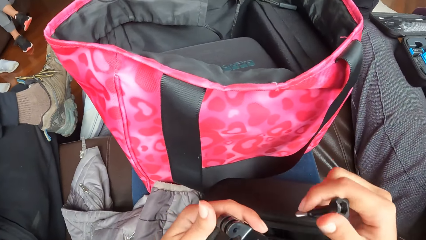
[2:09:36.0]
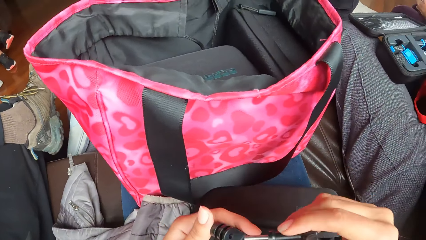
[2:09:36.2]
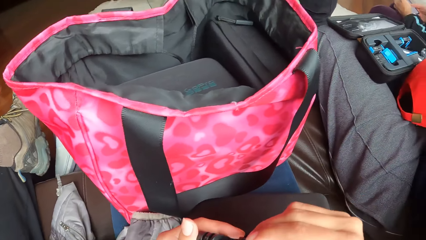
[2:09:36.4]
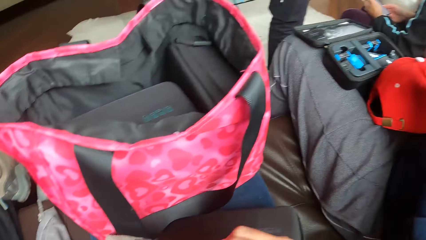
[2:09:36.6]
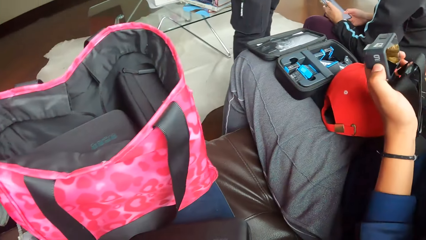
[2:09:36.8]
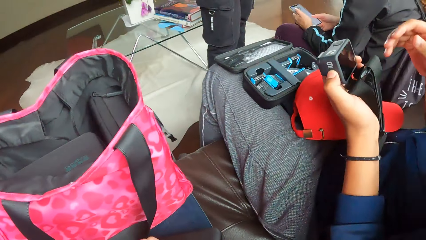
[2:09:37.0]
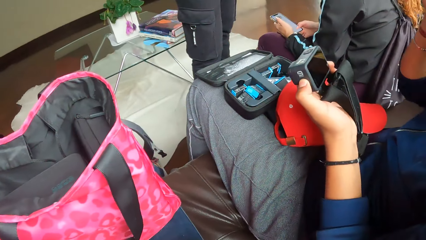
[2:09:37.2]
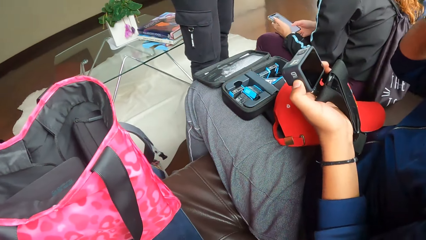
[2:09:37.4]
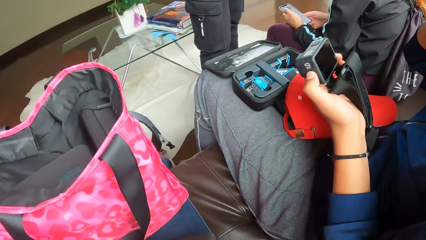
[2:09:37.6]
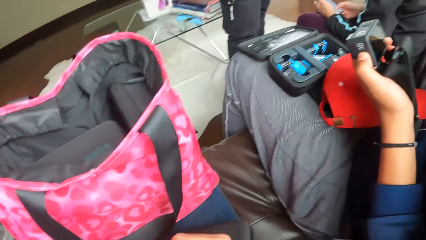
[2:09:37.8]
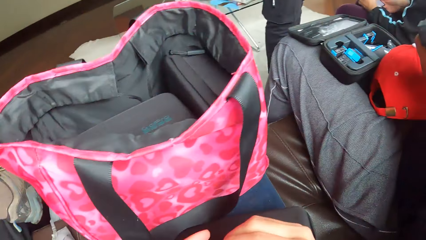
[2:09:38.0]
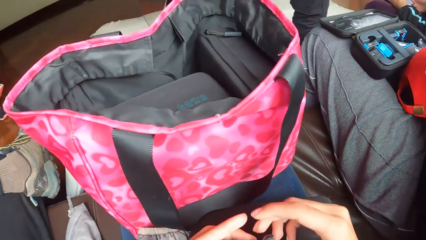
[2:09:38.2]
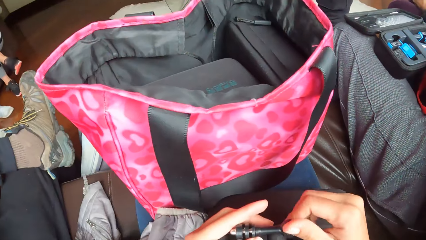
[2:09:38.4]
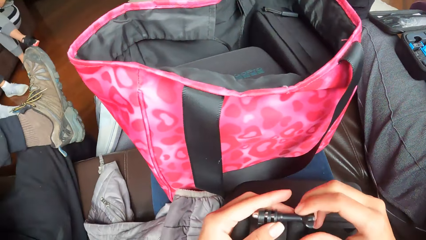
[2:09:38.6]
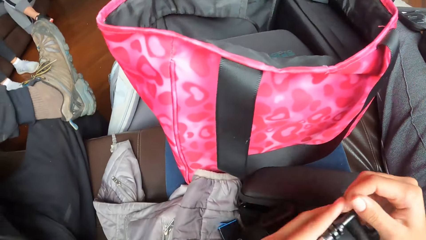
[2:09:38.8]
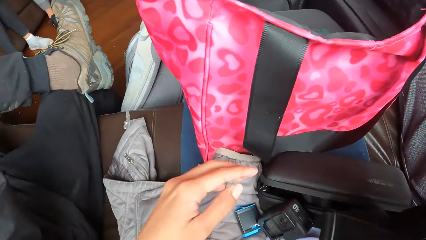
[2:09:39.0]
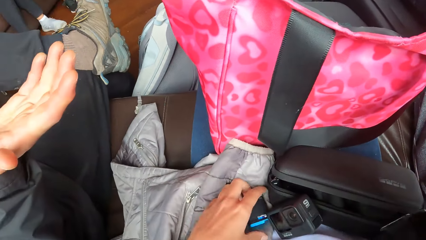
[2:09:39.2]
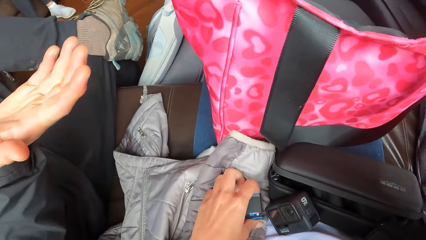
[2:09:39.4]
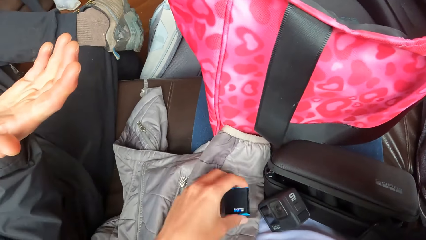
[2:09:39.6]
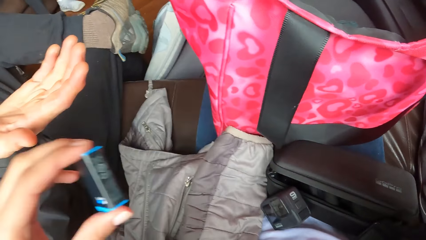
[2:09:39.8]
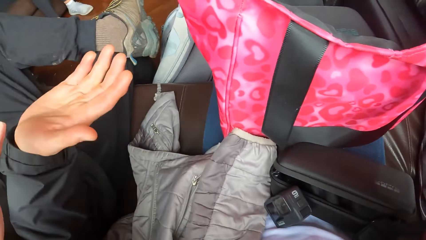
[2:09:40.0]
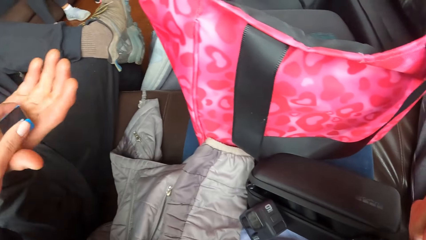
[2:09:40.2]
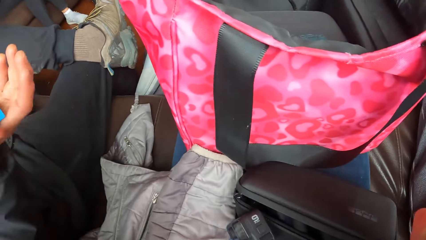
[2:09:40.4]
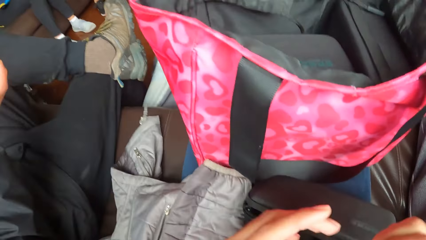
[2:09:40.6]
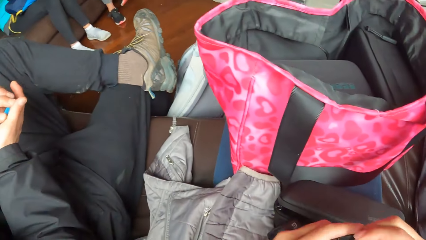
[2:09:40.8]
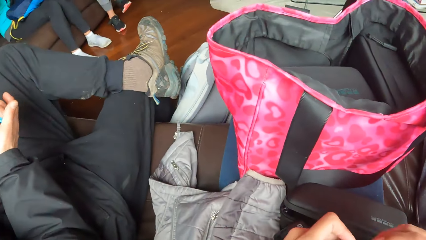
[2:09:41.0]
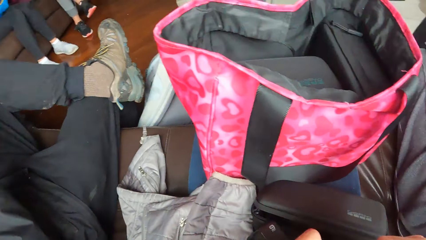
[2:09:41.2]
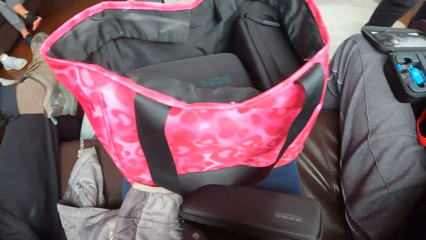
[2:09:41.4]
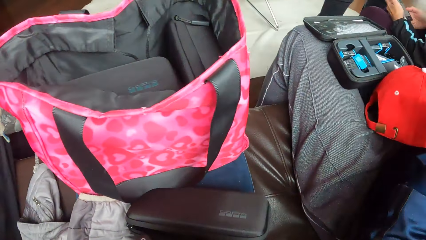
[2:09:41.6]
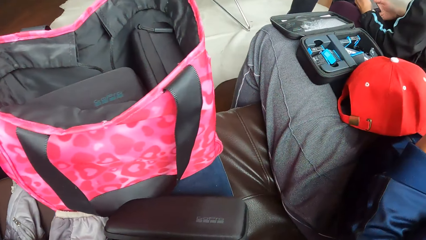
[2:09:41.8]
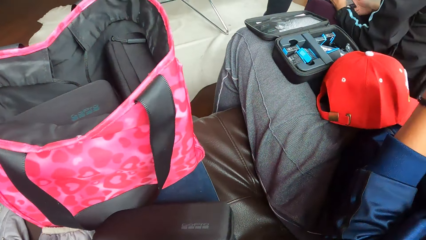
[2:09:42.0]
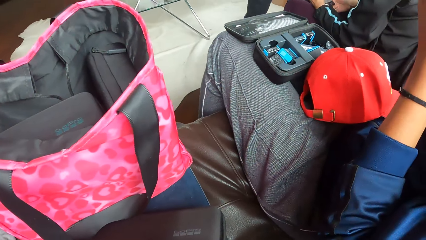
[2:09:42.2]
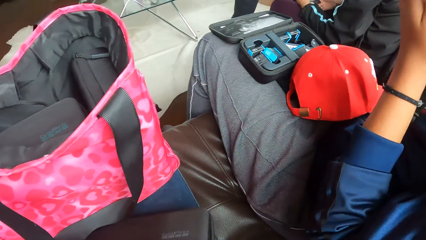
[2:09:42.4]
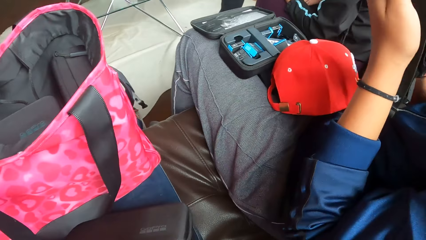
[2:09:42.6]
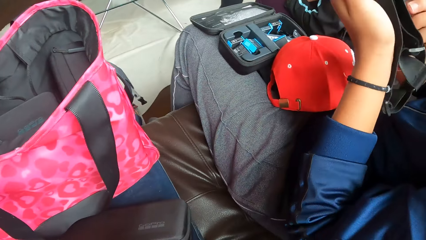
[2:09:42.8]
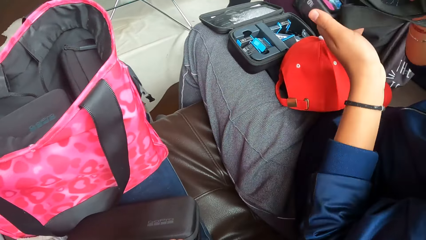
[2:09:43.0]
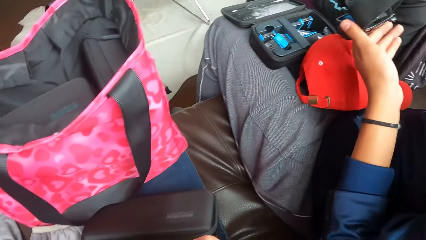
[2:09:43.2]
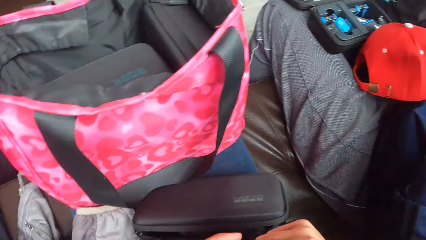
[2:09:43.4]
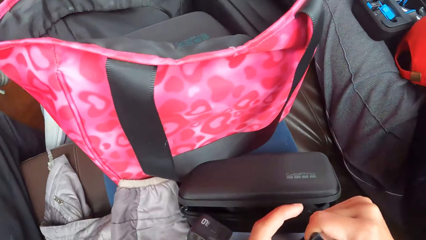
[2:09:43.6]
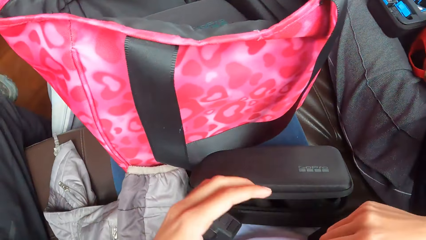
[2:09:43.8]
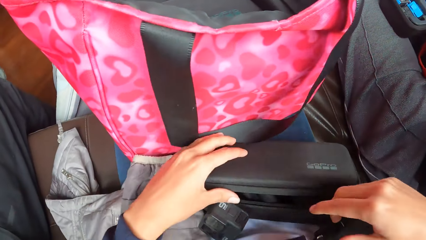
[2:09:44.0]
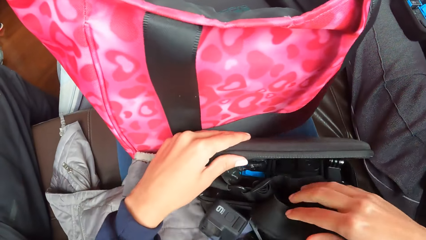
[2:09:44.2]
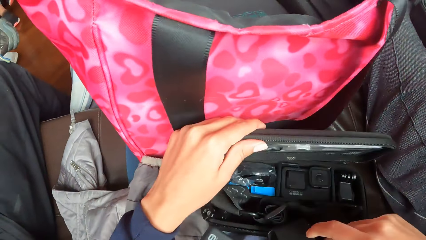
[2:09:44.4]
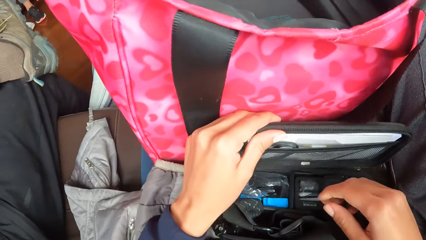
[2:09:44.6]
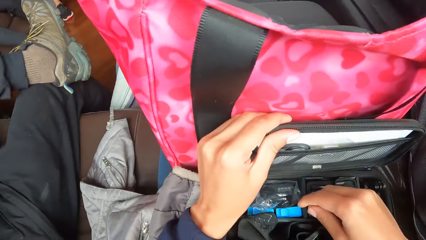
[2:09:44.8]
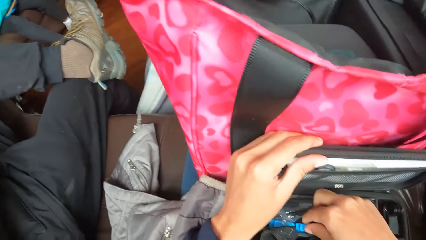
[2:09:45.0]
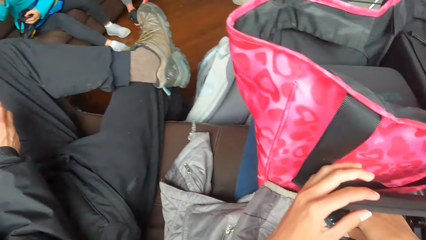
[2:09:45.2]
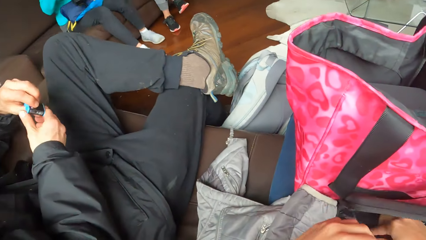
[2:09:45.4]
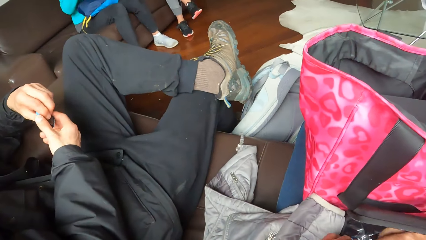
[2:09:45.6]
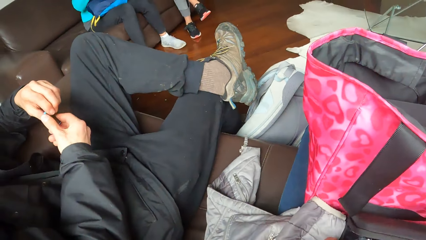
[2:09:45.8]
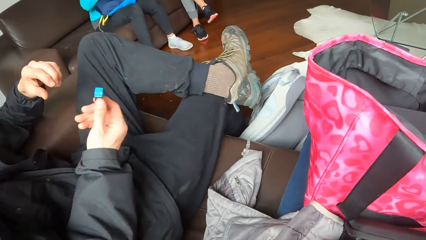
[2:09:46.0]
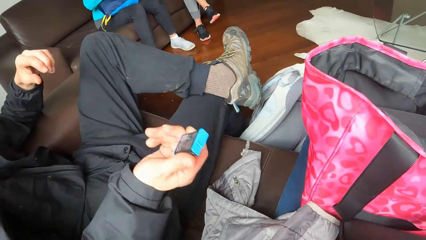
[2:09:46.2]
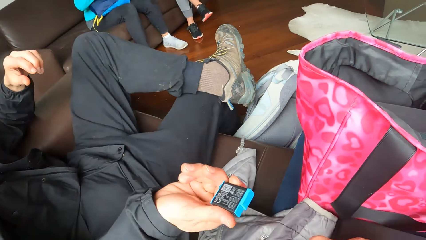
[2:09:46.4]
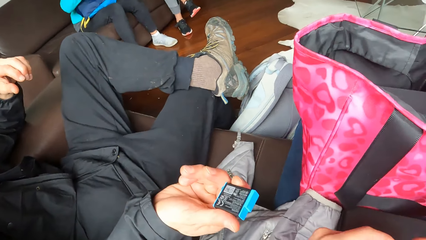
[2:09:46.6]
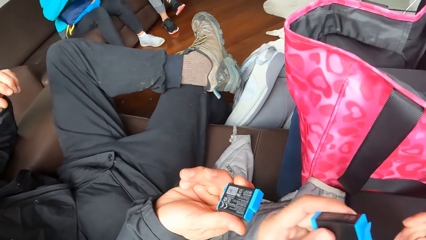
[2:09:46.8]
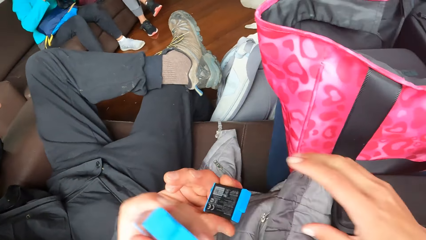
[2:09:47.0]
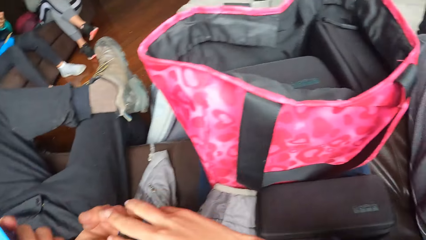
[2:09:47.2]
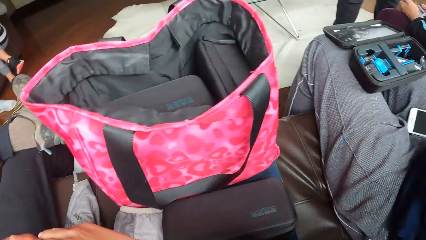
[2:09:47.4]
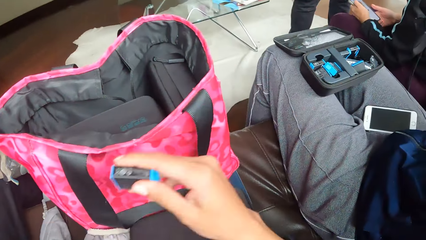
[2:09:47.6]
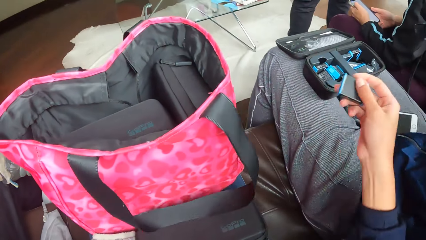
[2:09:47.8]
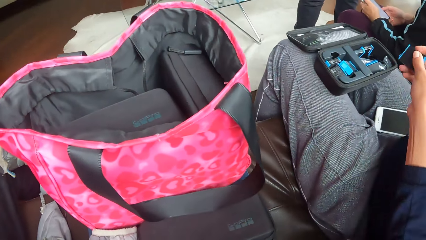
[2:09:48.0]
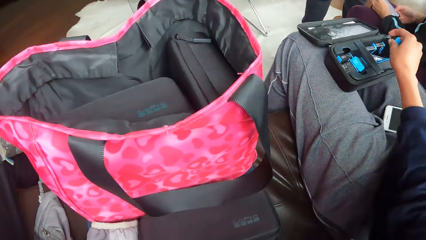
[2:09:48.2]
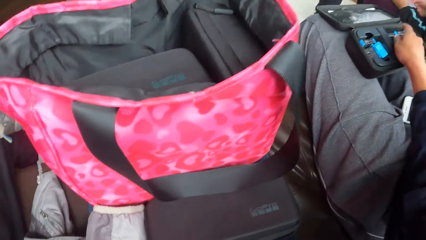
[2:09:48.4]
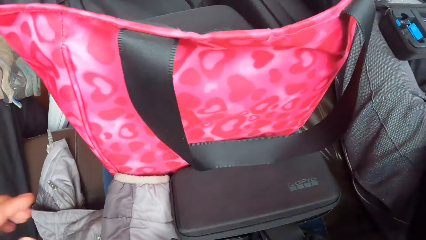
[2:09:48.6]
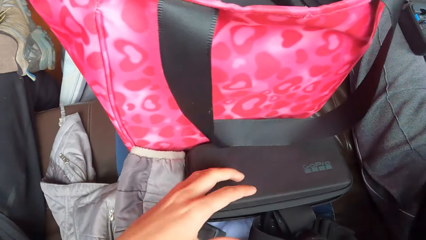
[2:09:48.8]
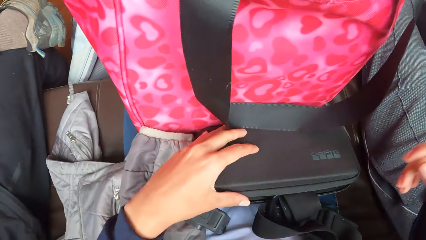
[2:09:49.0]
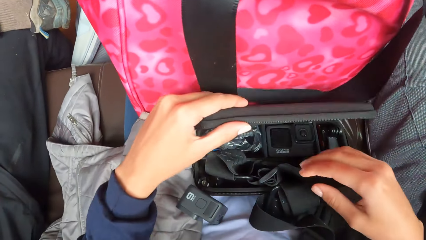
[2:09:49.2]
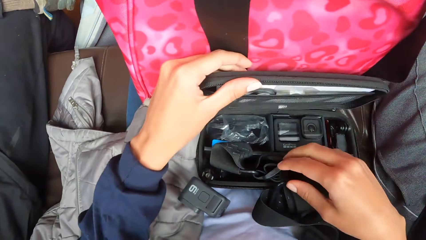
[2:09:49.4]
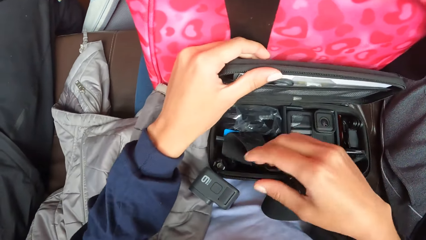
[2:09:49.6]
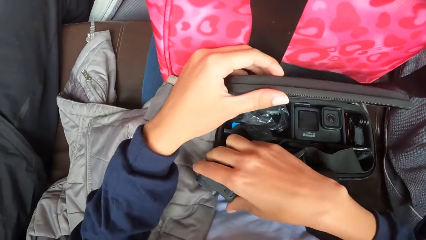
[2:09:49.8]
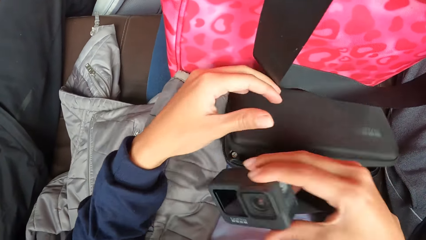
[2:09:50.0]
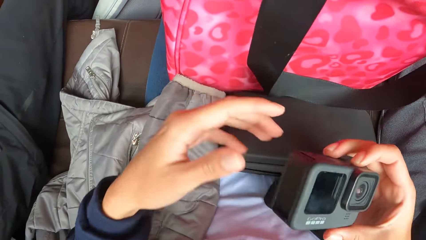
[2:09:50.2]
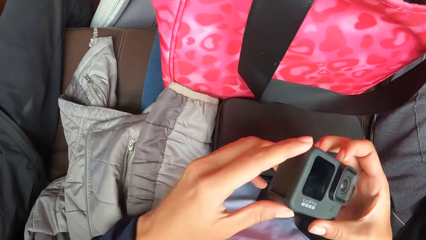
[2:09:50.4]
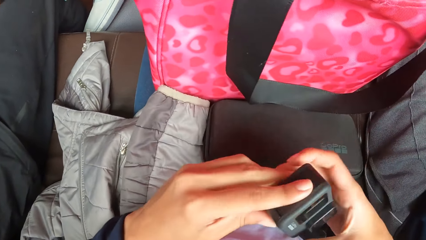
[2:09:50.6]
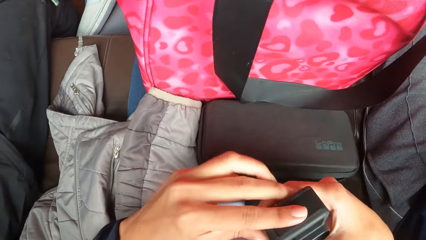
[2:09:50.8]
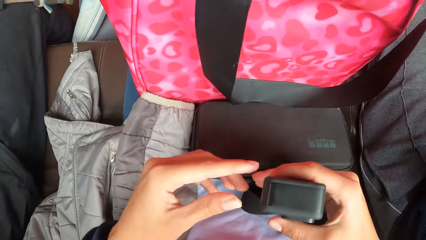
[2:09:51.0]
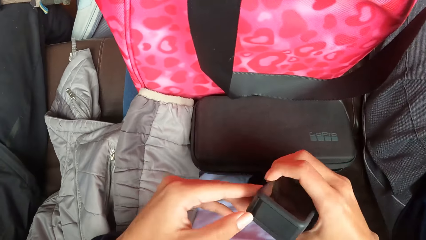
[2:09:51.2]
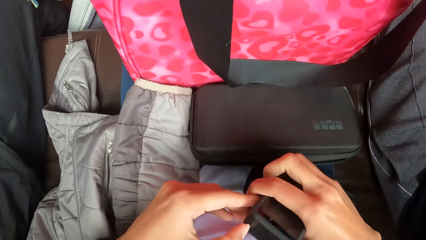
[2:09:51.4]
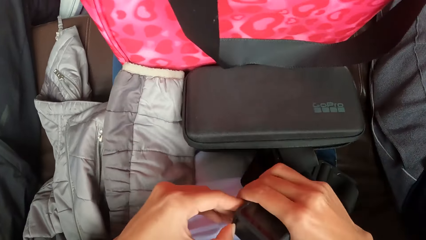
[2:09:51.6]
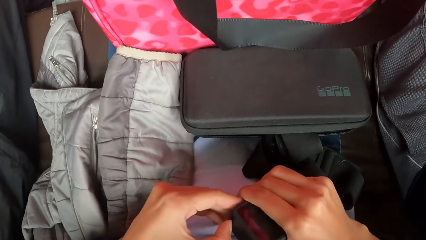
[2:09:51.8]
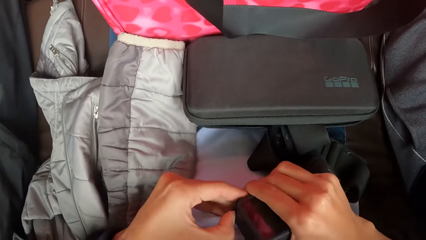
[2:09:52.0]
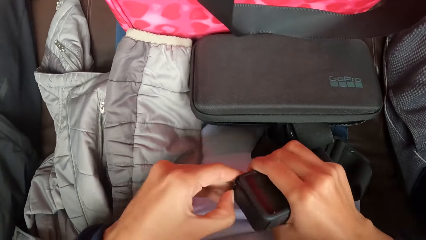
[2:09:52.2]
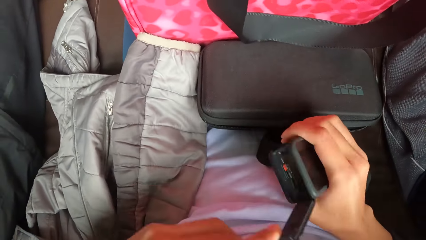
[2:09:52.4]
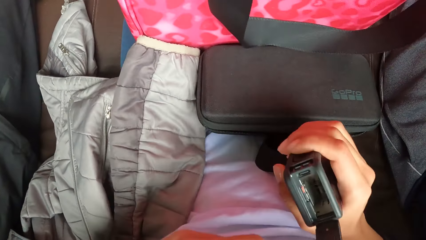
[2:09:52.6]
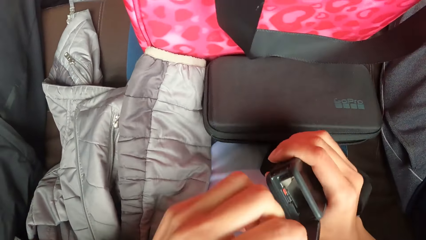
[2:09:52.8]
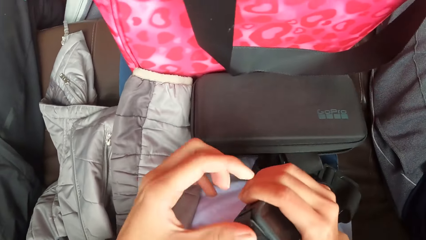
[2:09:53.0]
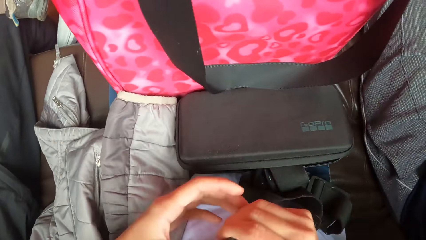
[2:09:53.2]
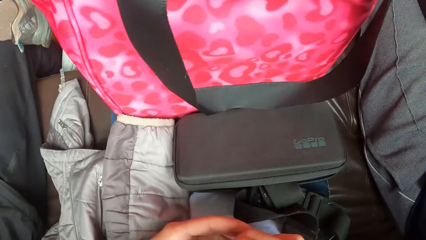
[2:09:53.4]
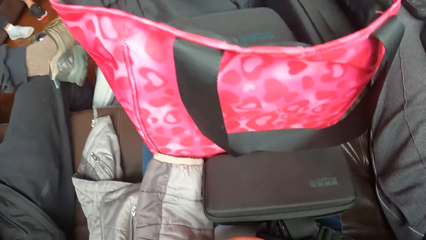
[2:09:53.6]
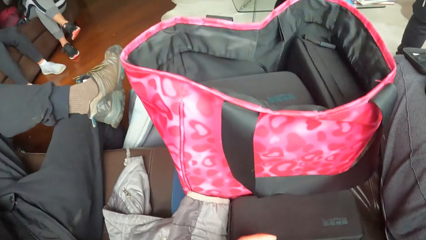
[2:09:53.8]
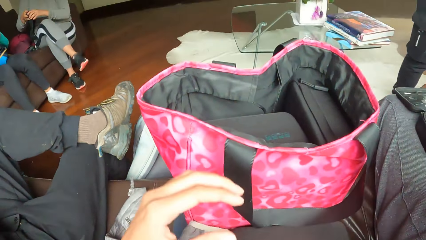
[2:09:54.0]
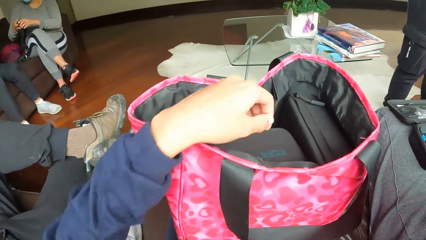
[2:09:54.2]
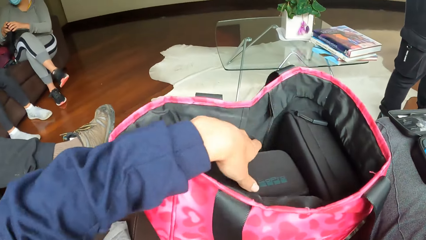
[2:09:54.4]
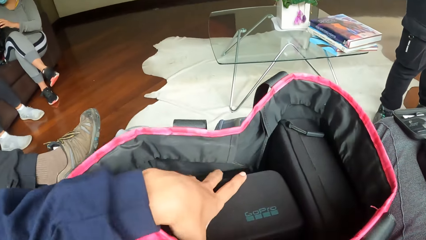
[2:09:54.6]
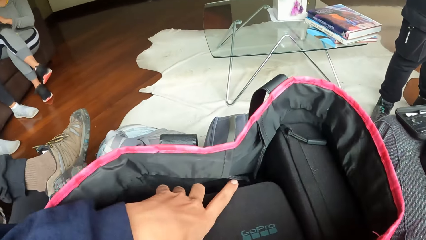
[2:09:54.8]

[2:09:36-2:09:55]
The camera wearer fastens the knob in her right hand to a camera strap in her left hand. The woman holds a camera. The camera wearer assembles camera parts. She picks up a battery from her thigh with her left hand. A man stretches his hand to the camera wearer. The camera wearer places the battery in her left hand on the man's right hand. The woman adjusts a strap in her hands. The camera wearer opens the camera case on her thigh with her left hand. She picks up the battery from the camera case on her thigh with her right hand. She reaches inside the camera case. The man hands over the battery to the camera wearer. The camera wearer collects the battery from the man's right hand with her right hand. She places the battery in her right hand into the camera case on the woman's thigh. She opens the camera case on her thigh with her left hand. She picks up the camera from her thigh with her right hand, closes the camera case on her thigh with her left hand and lets go of the camera case. She opens the lid of the camera in her right hand with her left hand. She closes the camera. She places her left hand on a camera case in the bag on her thigh.
